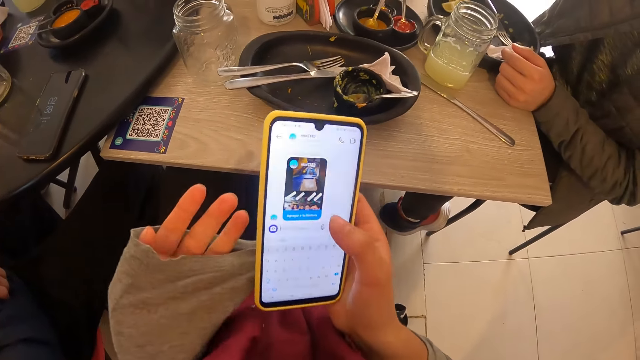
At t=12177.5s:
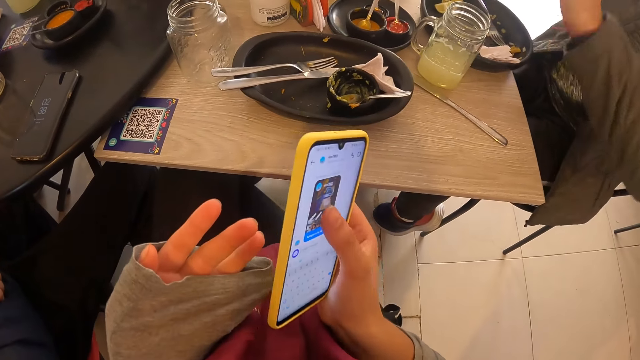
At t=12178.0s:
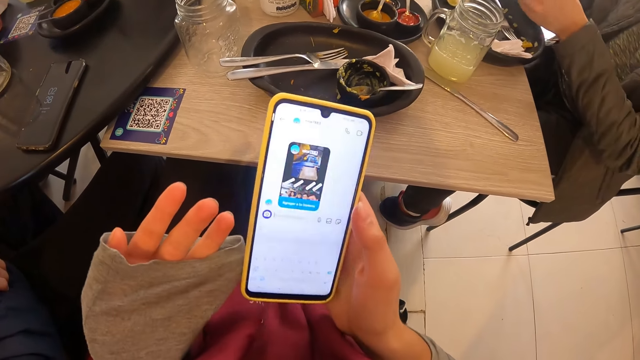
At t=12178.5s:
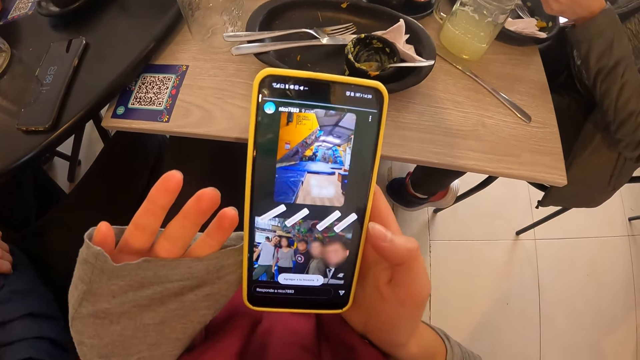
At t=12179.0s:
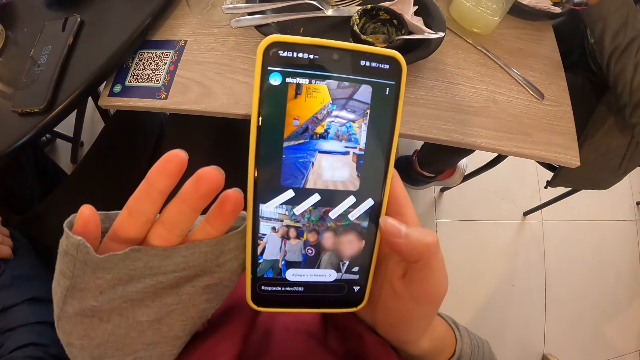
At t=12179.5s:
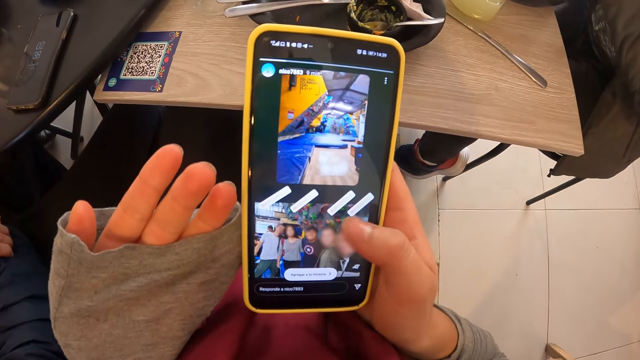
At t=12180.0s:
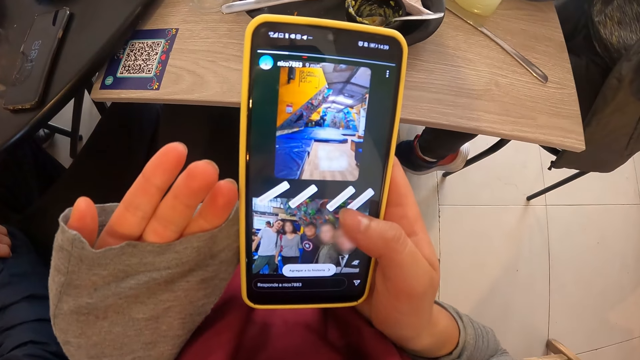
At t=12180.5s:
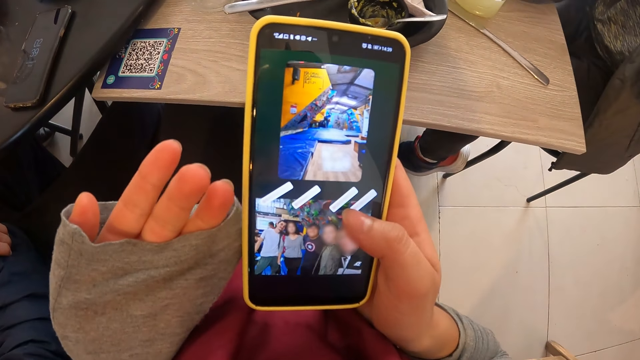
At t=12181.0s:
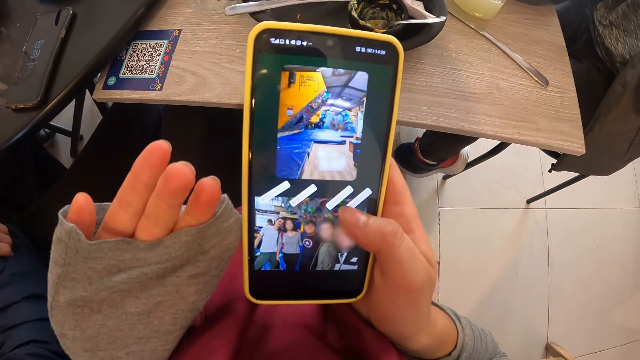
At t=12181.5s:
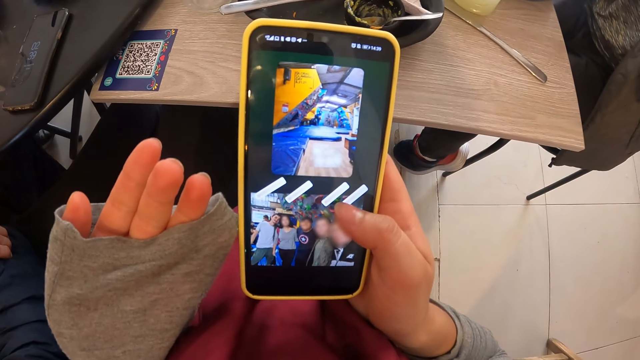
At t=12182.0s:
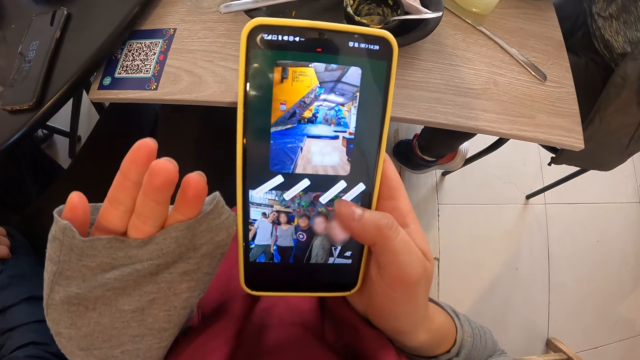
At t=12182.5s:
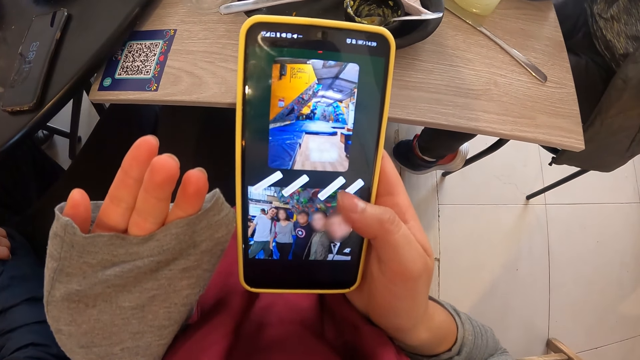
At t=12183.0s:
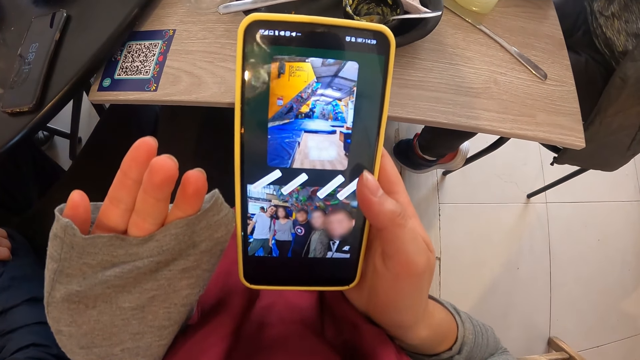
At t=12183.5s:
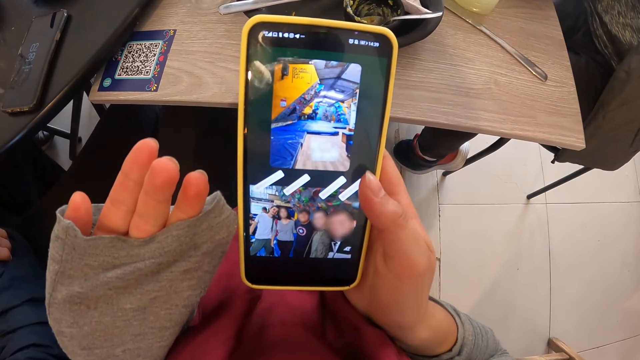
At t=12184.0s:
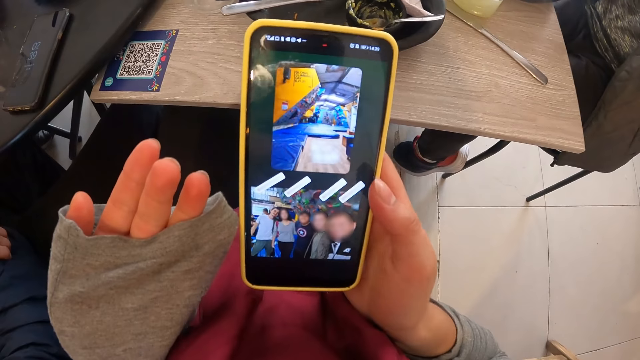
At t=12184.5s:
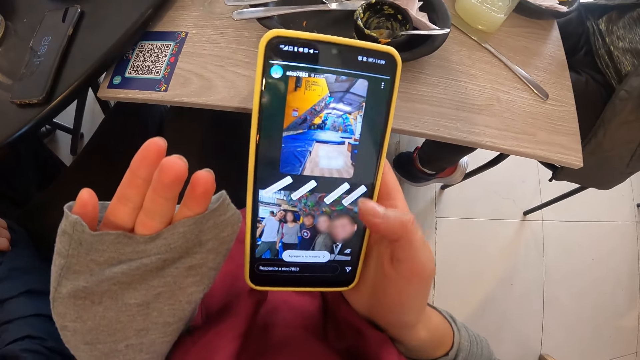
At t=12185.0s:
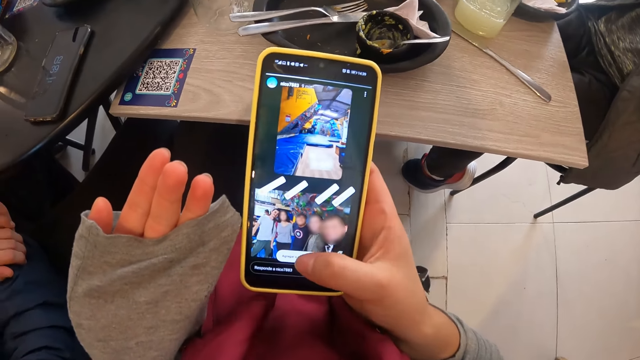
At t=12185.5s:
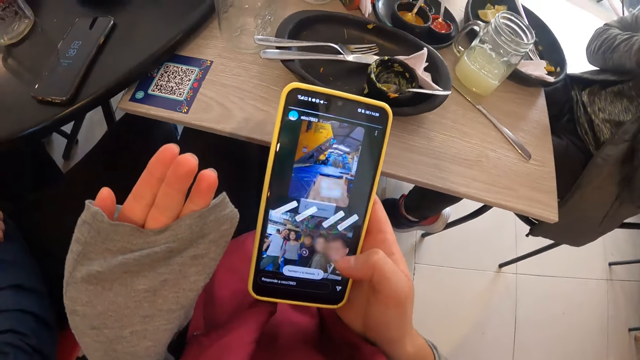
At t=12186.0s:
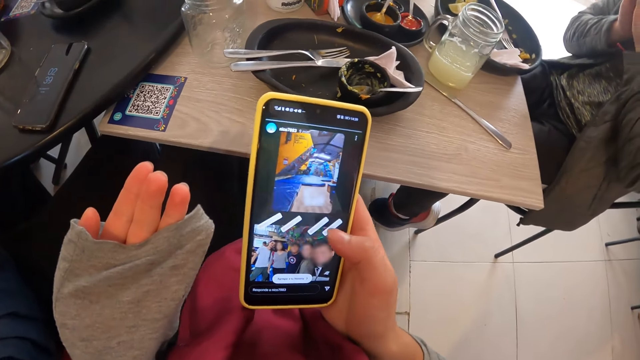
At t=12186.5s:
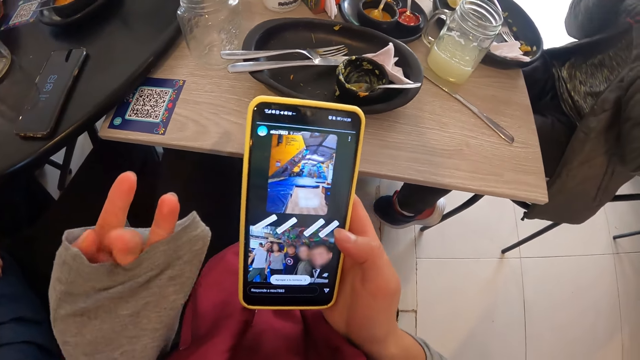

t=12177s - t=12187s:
The camera wearer taps on the phone. They hold the phone's screen. They press the screen.

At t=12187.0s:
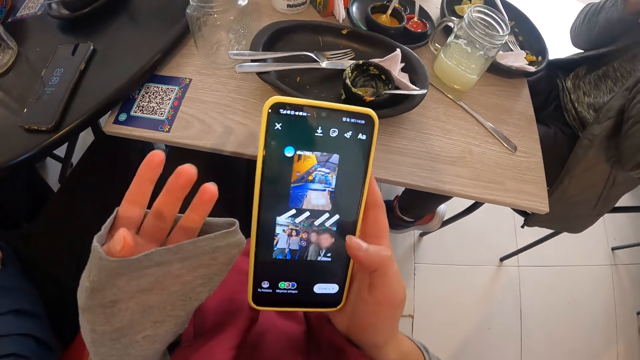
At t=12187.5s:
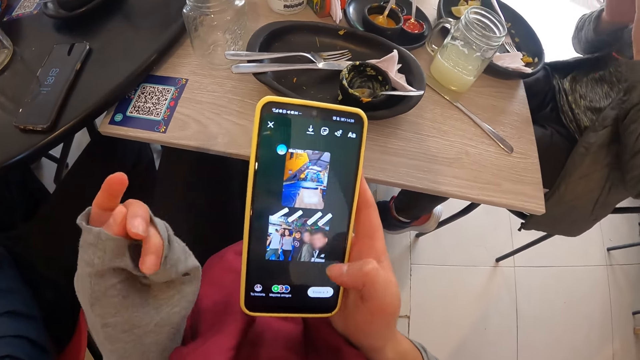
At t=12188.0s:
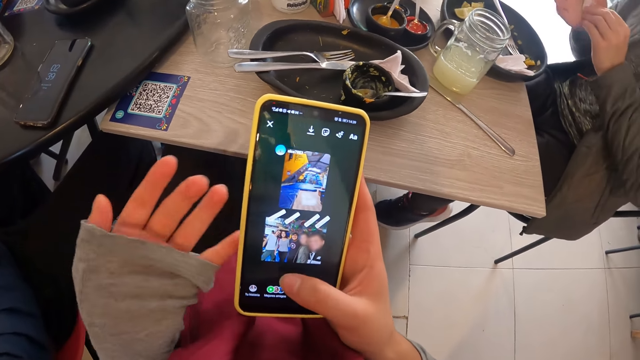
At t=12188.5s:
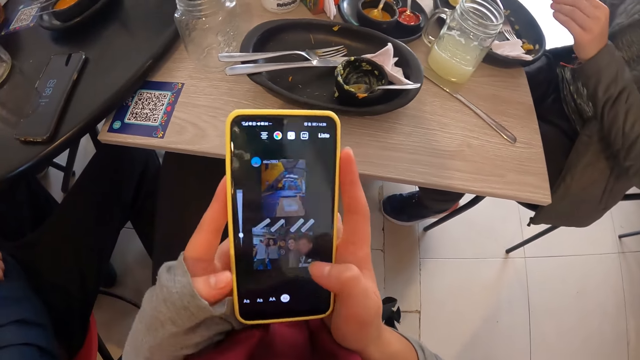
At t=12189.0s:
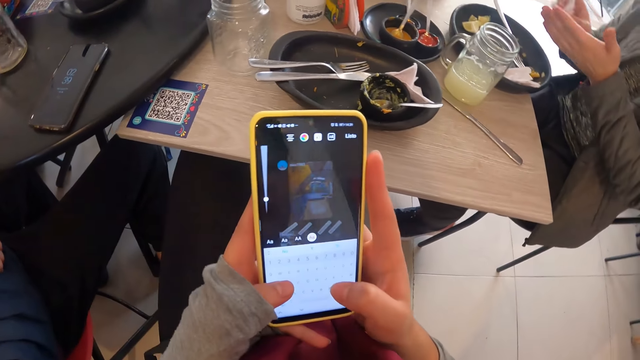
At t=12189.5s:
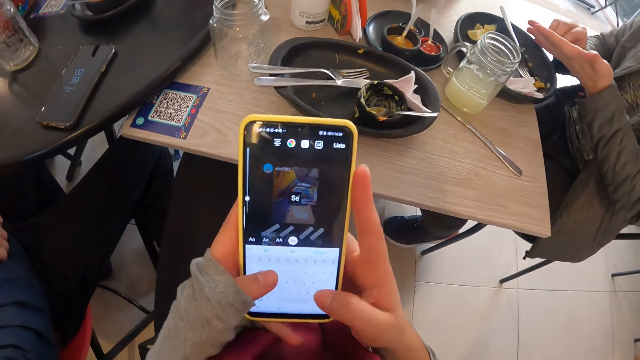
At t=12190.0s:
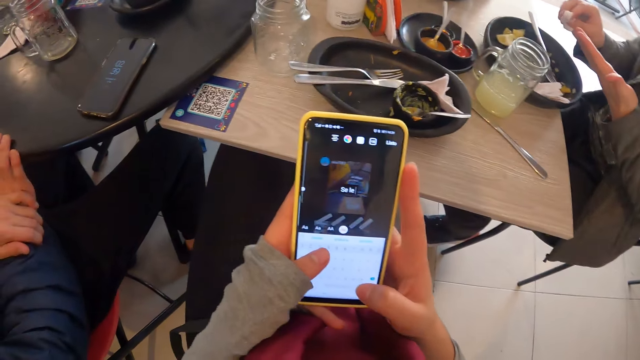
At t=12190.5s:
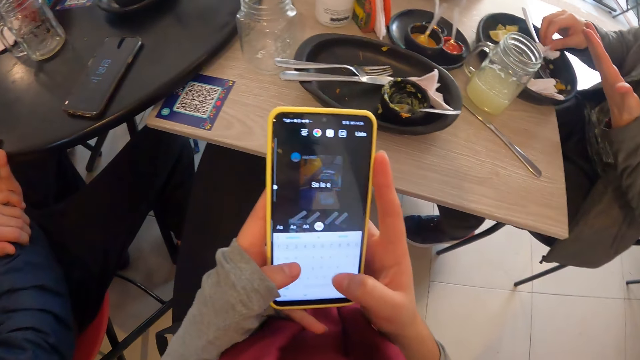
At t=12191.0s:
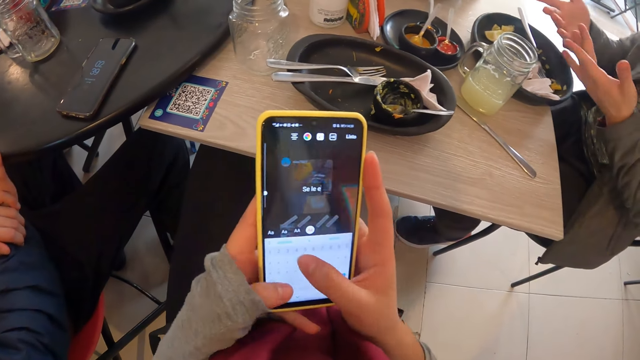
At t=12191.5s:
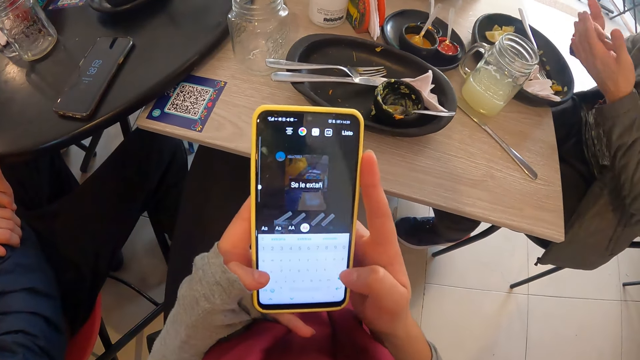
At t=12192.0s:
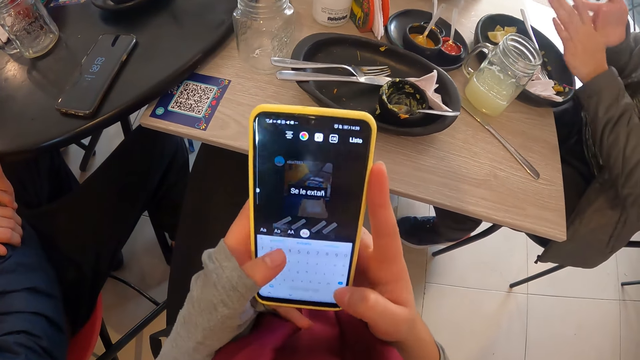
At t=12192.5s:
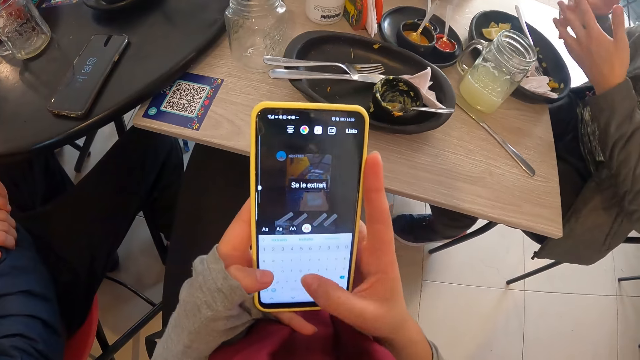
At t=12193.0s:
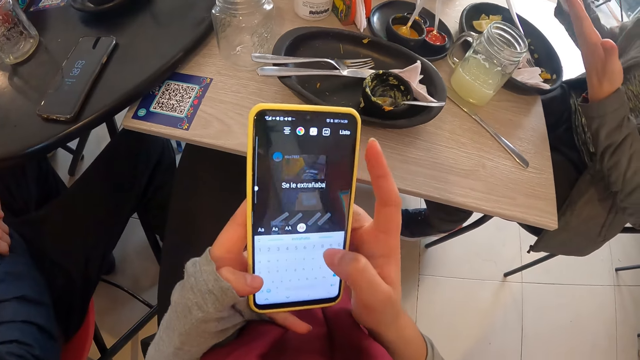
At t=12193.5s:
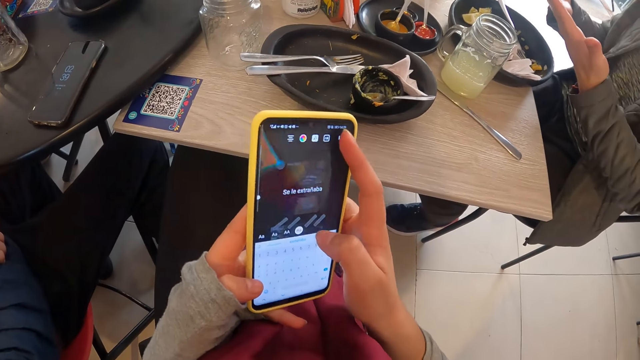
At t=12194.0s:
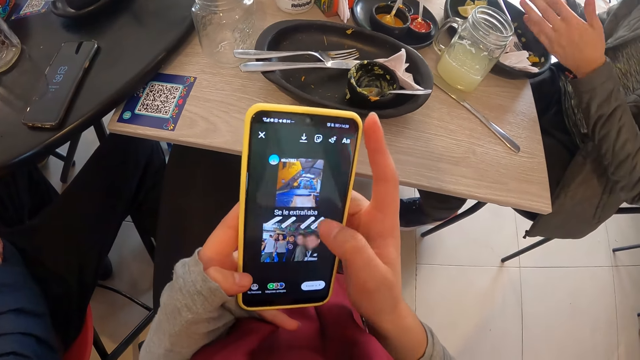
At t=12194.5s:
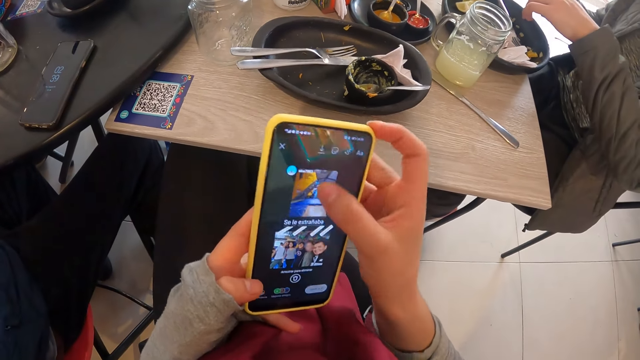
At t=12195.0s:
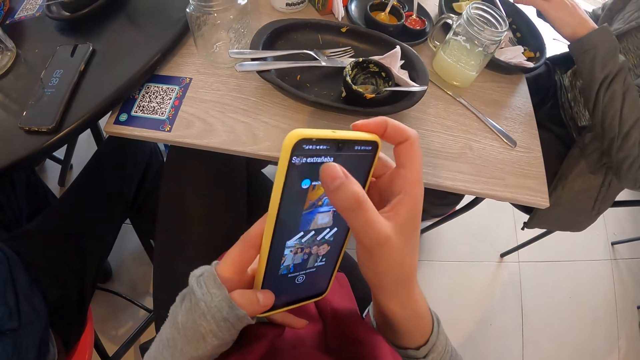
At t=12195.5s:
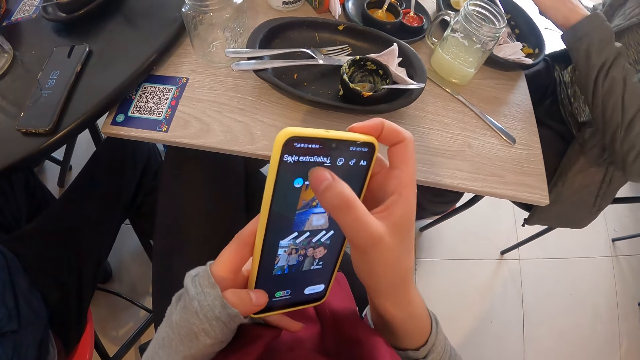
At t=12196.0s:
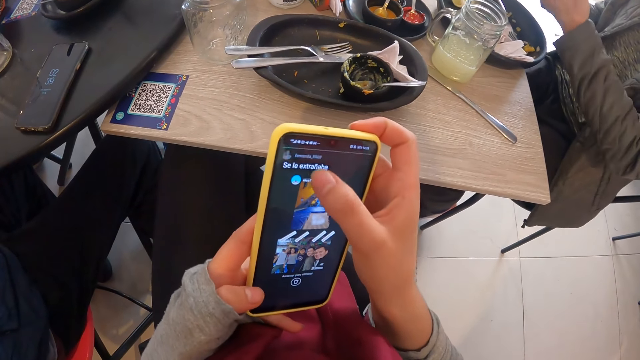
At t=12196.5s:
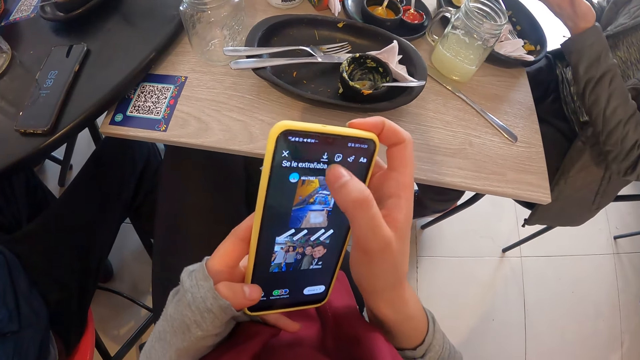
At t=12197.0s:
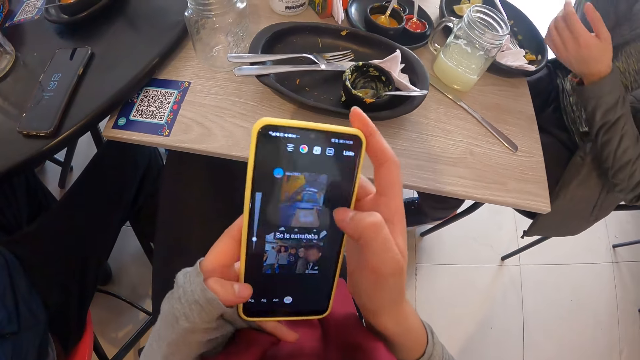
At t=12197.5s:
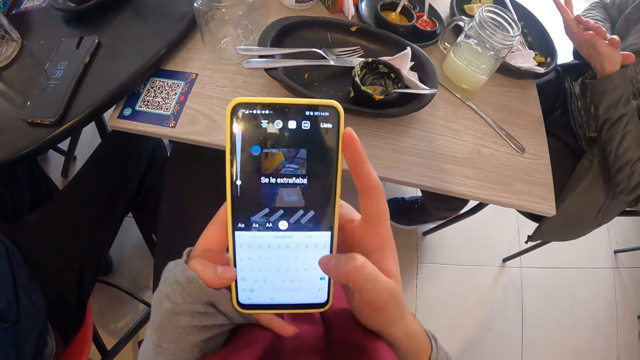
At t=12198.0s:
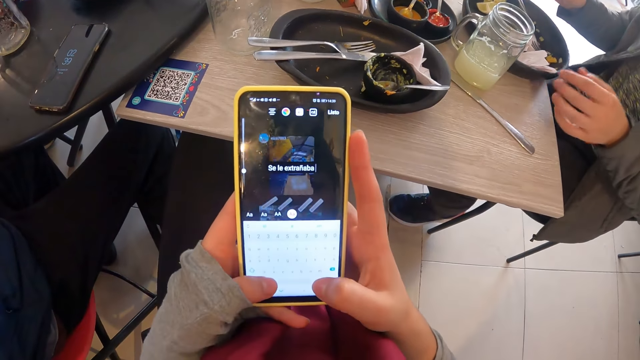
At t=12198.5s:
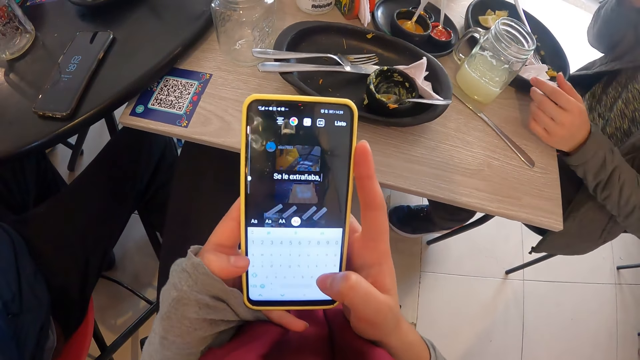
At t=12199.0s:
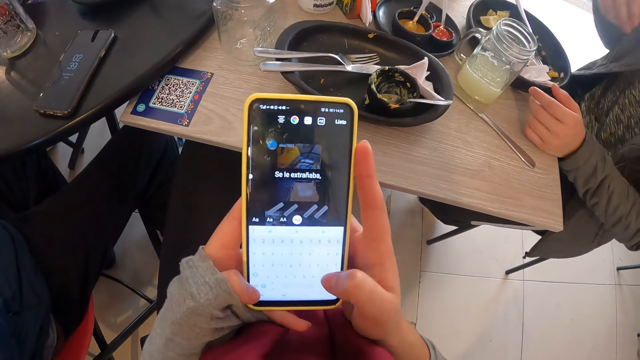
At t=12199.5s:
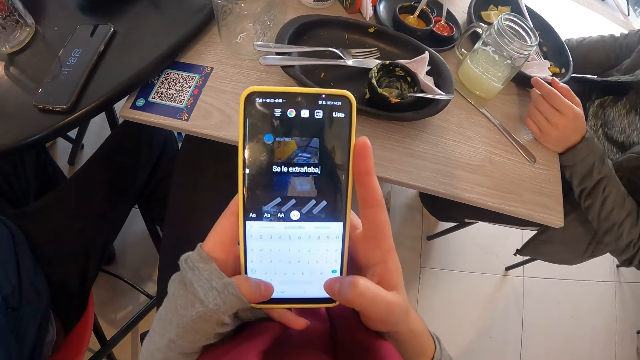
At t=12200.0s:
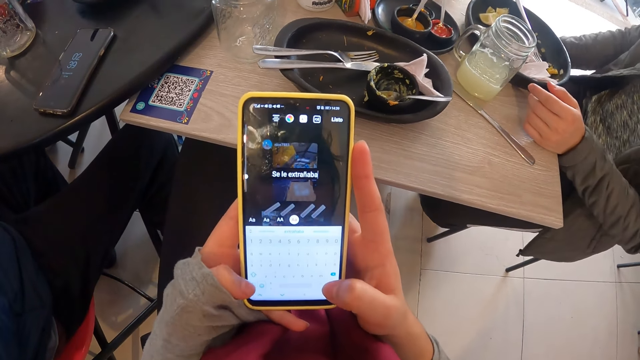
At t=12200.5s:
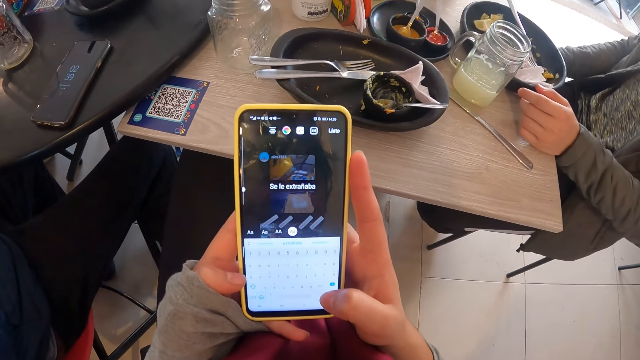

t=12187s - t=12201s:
A man cleans his right hand with the tissue paper in his left hand. He passes the tissue paper from his left hand to his right hand. He cleans his left hand with the tissue paper in his right hand. The camera wearer taps letters through the phone. The man drops the tissue paper in his right hand in the tray. He cleans his hands against each other. The camera wearer taps on the phone. They tap letters through the phone.
